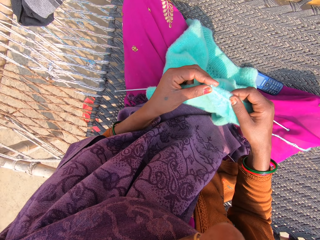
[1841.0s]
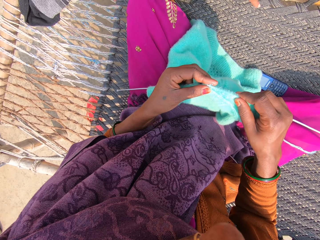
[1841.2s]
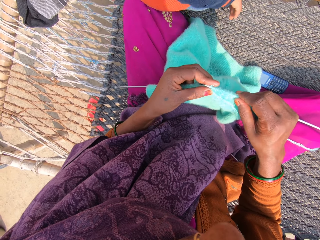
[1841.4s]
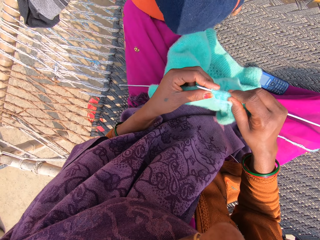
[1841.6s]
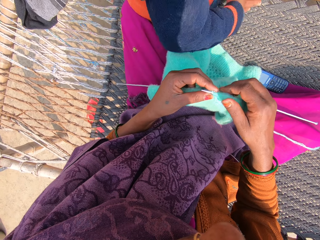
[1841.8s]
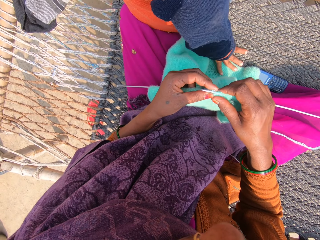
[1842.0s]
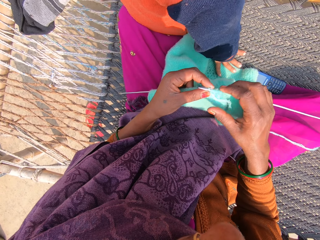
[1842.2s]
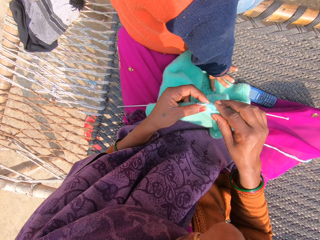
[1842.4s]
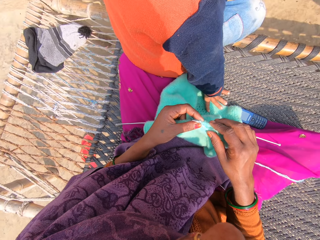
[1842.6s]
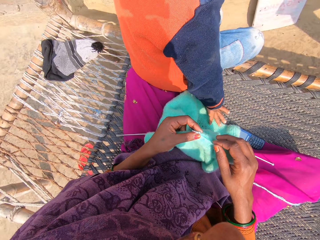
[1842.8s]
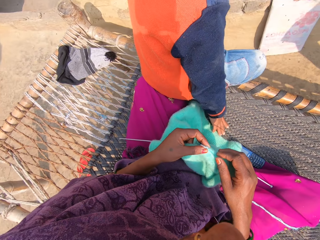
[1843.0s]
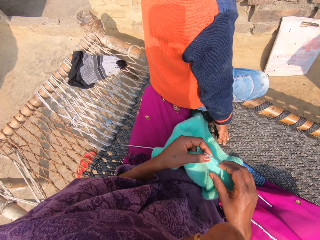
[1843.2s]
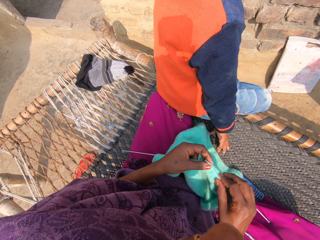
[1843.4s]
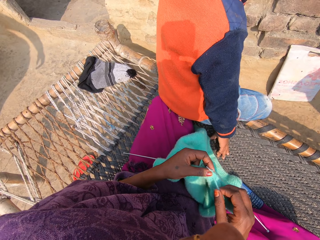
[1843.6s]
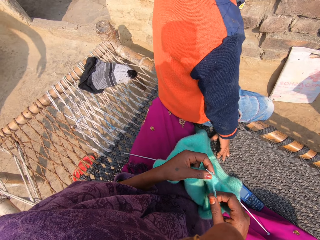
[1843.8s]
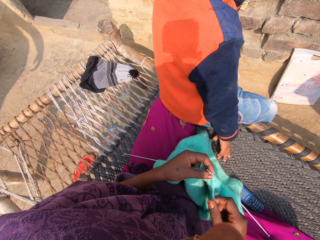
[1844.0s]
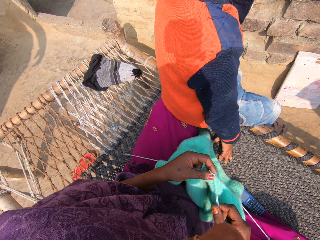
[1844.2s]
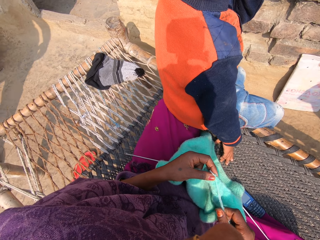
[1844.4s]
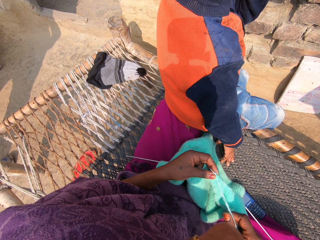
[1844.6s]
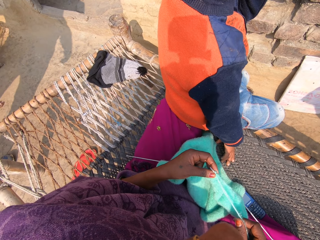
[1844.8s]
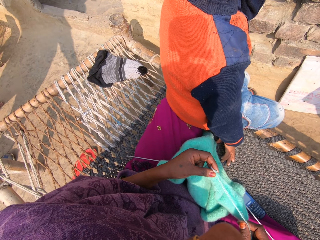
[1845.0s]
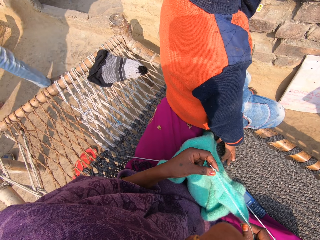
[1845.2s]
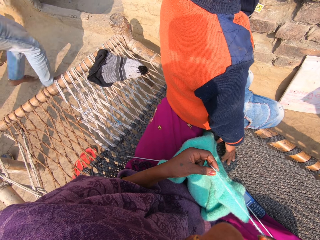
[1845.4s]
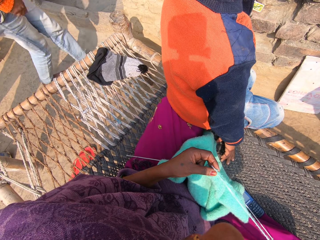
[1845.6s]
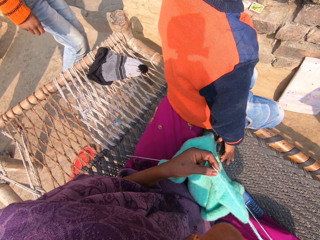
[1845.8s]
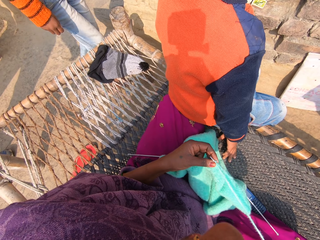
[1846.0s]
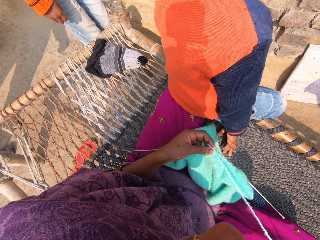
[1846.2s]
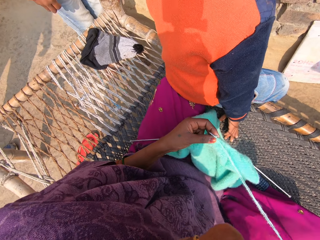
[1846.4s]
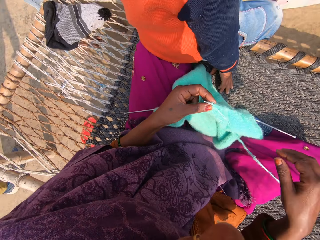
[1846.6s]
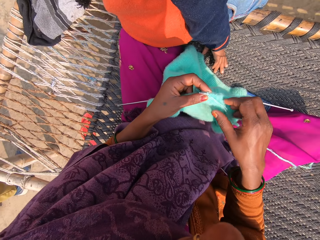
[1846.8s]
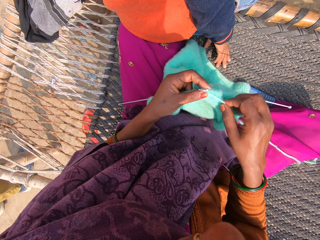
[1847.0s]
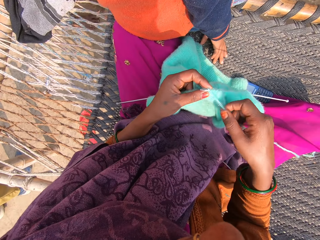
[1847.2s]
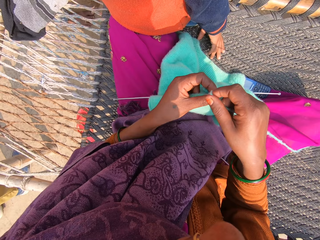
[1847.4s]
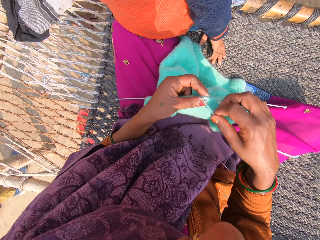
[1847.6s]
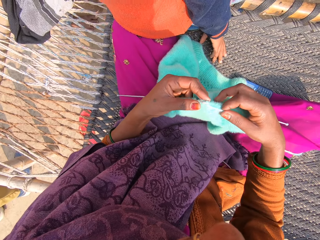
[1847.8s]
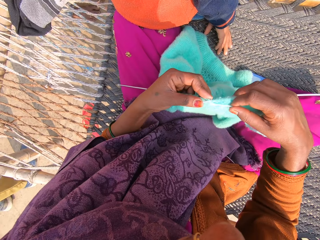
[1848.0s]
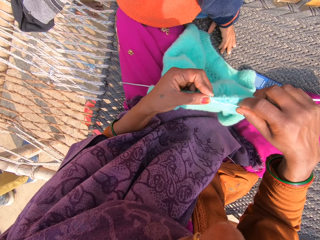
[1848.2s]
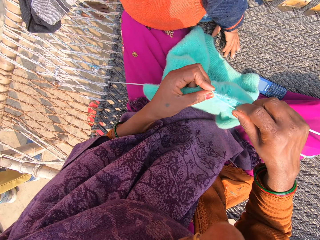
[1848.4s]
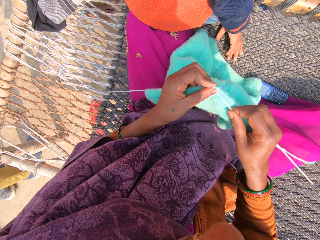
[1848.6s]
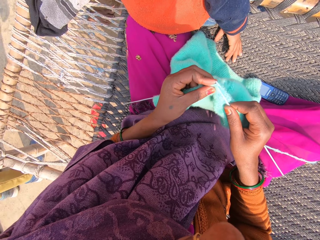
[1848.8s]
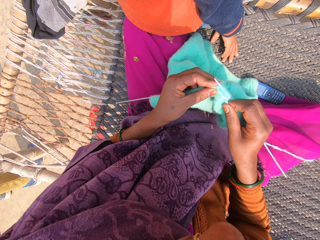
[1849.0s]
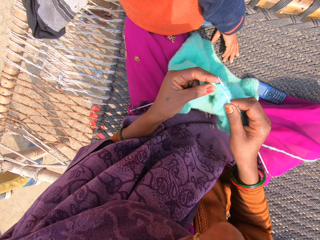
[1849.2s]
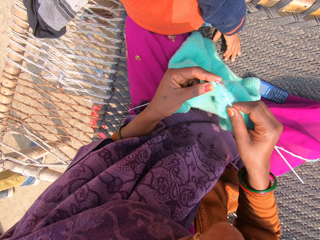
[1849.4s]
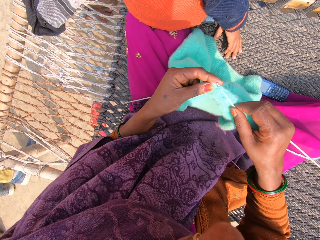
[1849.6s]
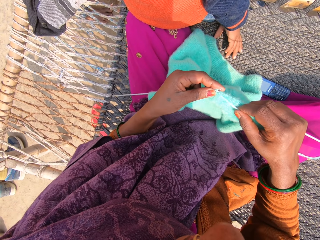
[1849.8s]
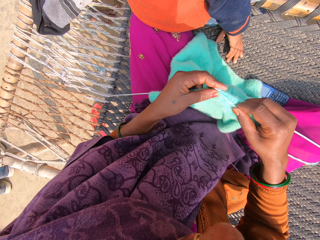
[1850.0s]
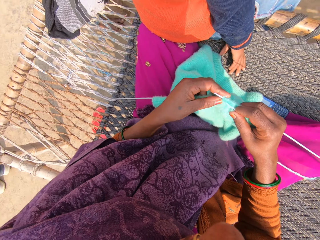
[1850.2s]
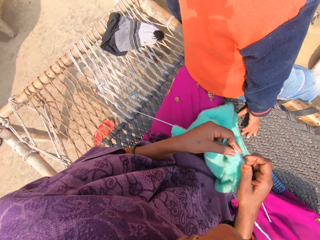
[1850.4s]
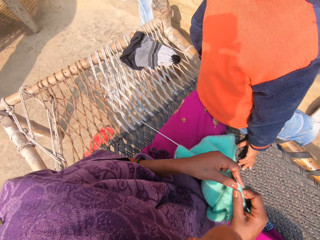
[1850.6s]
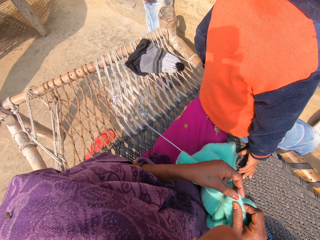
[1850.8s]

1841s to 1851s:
A boy sits beside the camera wearer. A man walks towards the camera wearer. Another man stands beside the camera wearer.

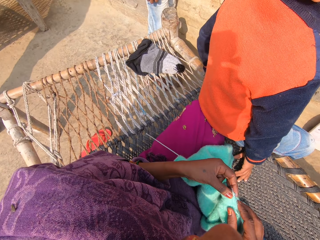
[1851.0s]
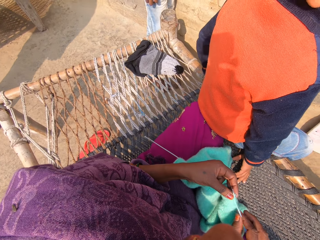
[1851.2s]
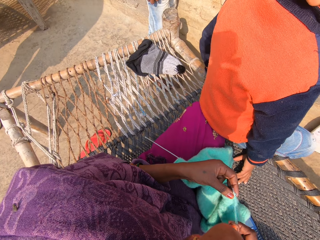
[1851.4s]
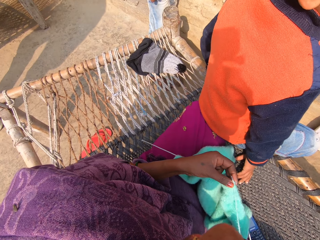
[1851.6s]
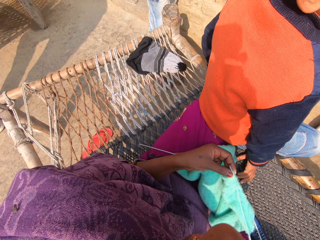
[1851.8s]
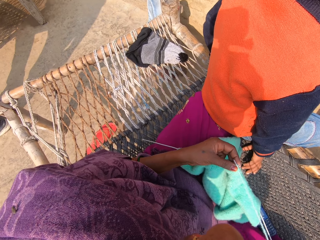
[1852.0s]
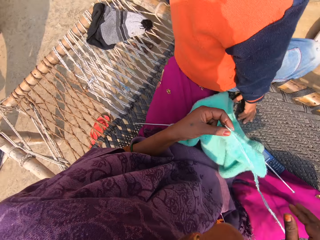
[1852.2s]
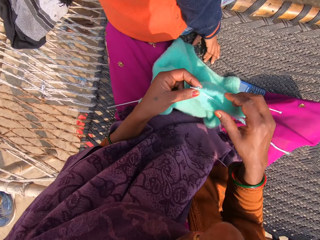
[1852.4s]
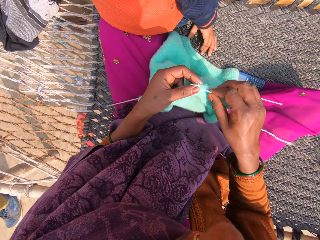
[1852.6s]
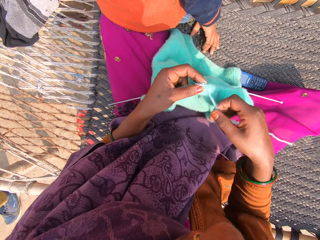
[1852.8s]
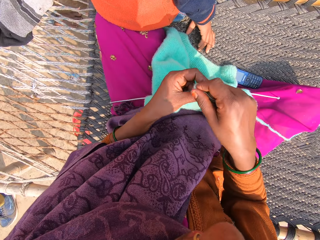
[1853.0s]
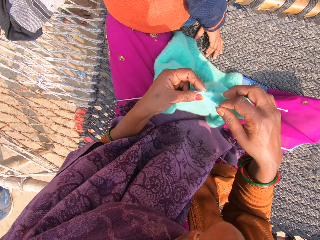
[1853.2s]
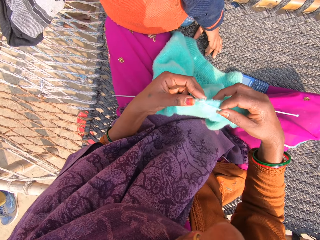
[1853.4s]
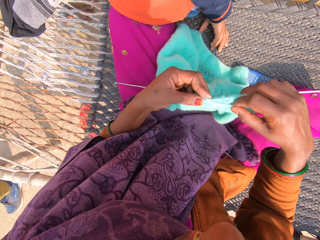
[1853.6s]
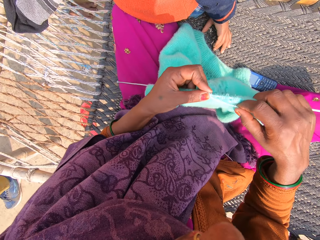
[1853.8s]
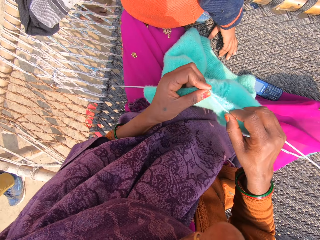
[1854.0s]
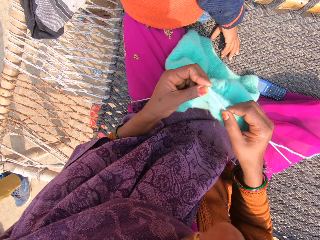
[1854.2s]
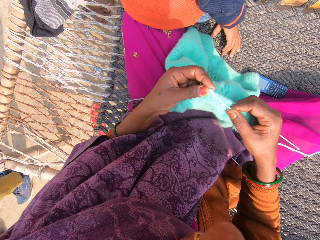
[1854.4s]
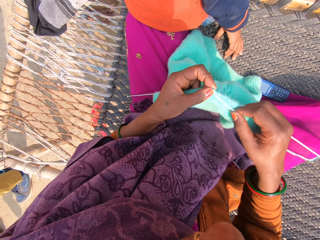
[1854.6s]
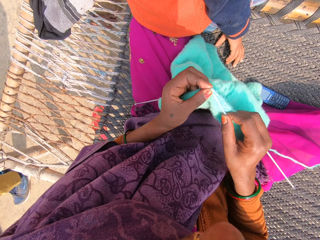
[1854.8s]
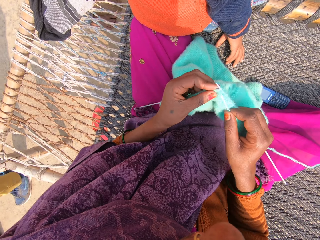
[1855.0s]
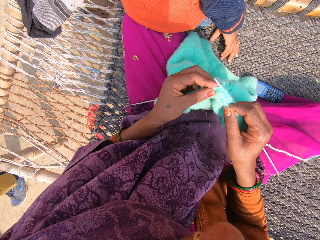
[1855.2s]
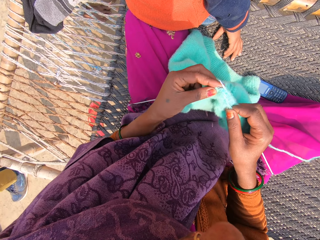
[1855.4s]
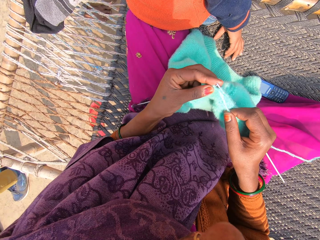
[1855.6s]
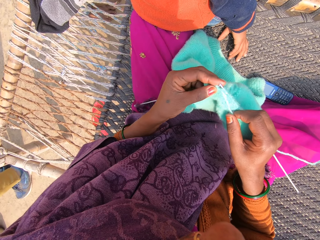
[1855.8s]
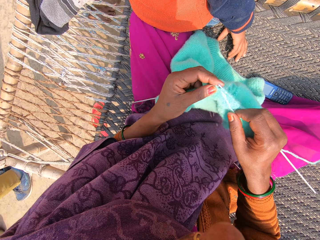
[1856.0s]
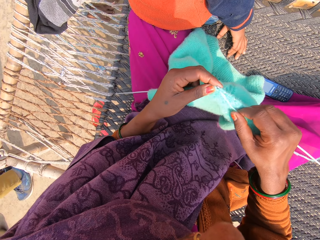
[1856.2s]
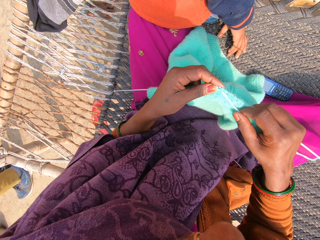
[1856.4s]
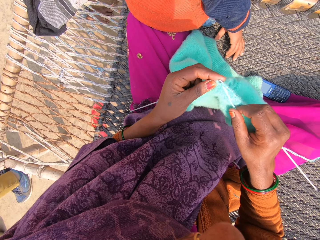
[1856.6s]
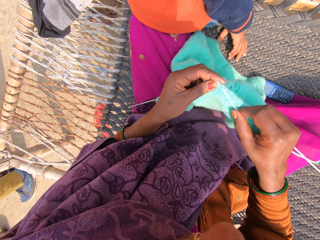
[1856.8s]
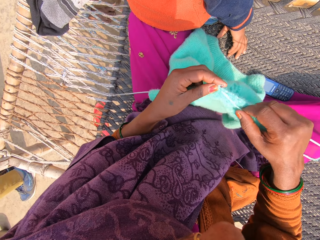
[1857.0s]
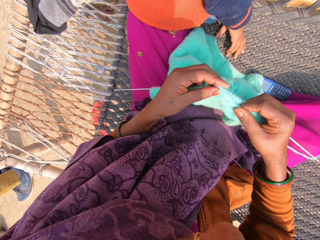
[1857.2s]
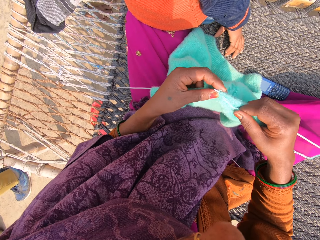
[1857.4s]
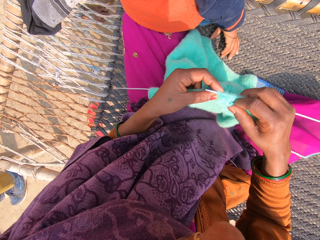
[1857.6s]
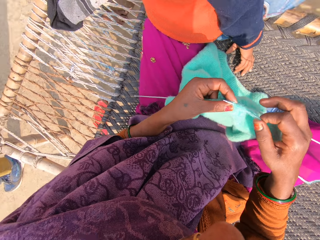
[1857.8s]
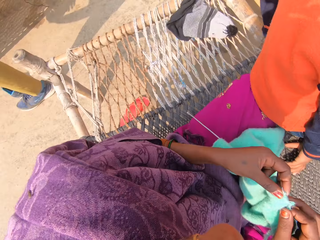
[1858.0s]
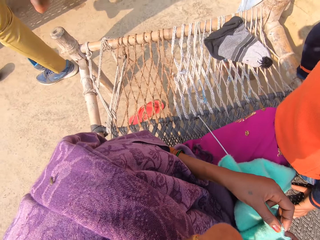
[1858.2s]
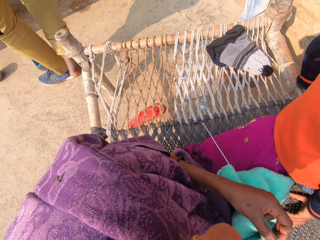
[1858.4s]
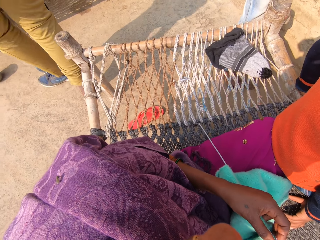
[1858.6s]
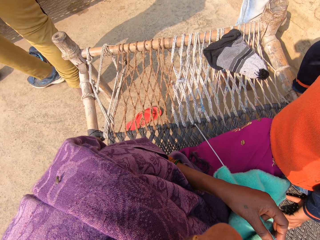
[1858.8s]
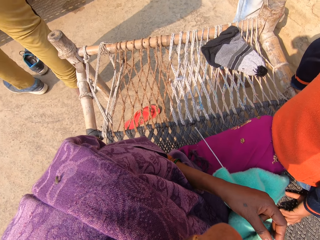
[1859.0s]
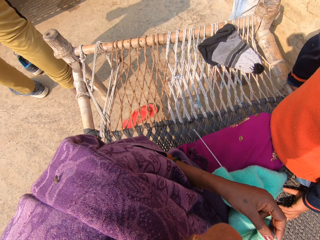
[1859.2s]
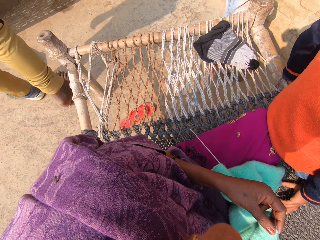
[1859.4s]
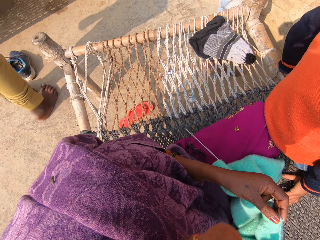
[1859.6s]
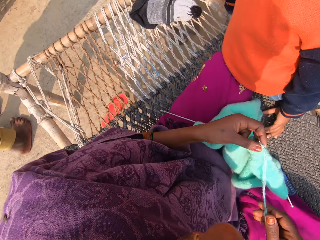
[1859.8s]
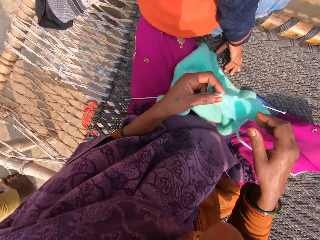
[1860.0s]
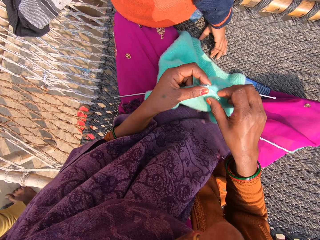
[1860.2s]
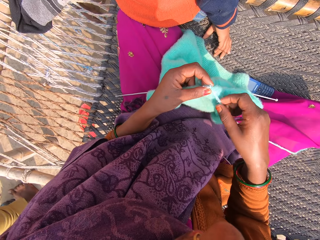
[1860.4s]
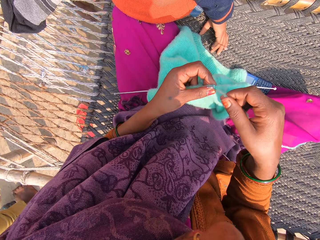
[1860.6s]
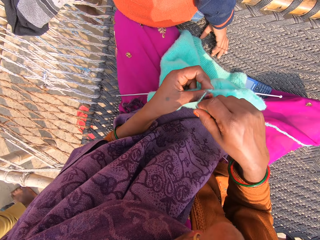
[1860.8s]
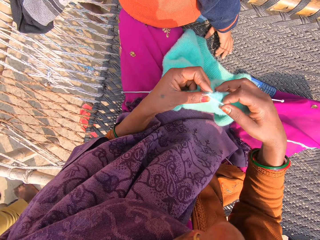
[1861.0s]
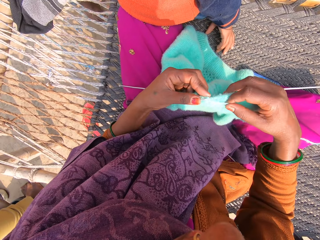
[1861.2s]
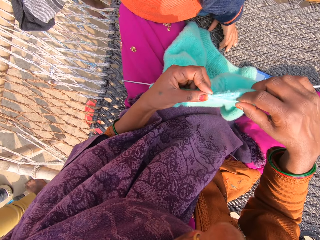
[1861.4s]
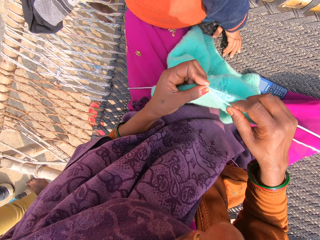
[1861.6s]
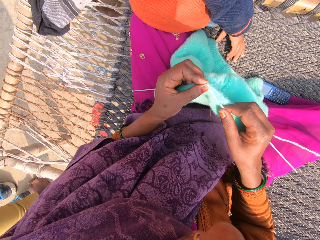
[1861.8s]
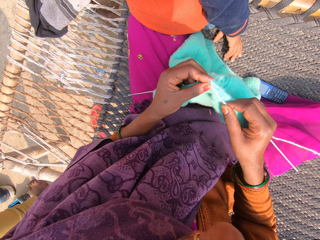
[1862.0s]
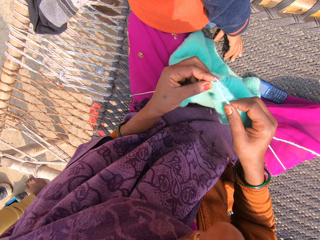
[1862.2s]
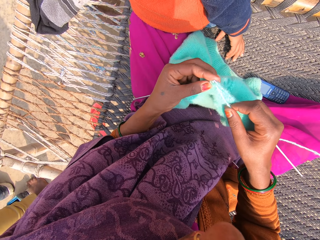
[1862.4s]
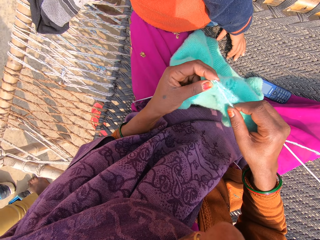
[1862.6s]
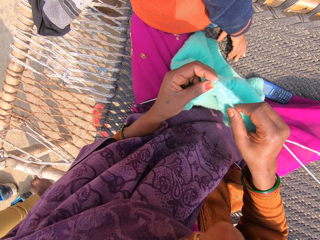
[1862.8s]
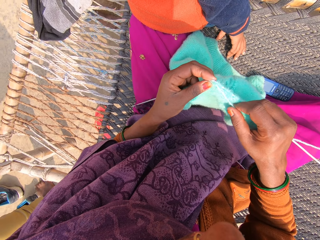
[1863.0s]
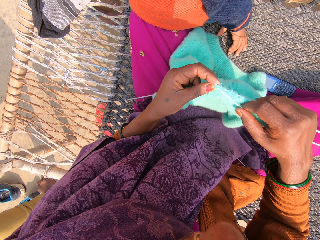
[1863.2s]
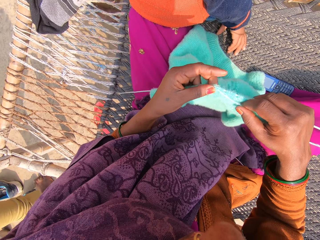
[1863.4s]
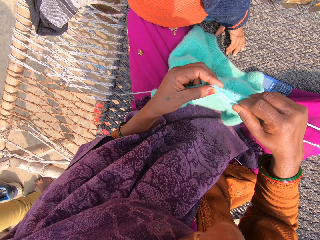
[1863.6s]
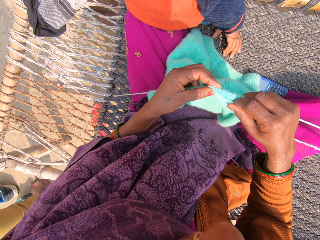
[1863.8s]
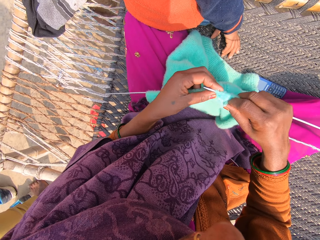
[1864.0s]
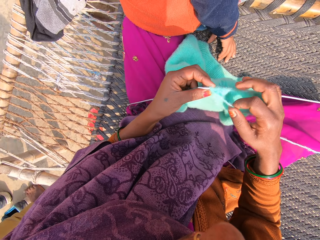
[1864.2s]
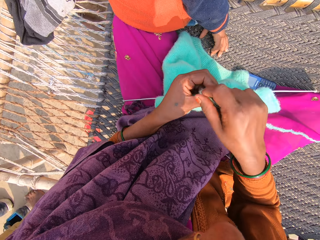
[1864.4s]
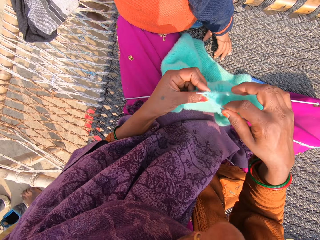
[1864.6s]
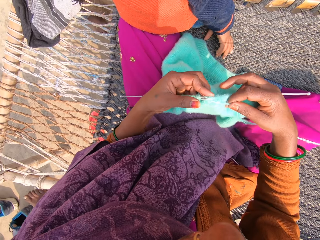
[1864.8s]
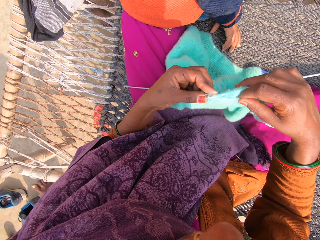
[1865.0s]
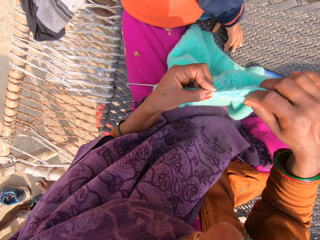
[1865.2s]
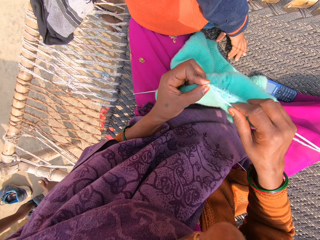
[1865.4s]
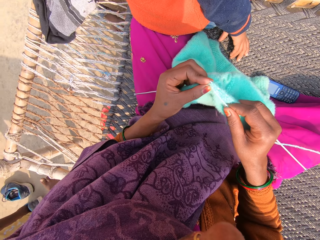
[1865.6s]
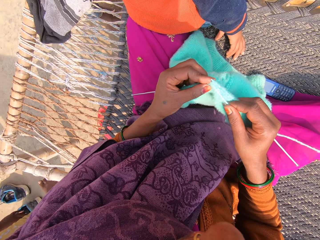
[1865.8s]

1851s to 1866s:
A man stands beside the camera wearer. The man stands and removes his shoes.
